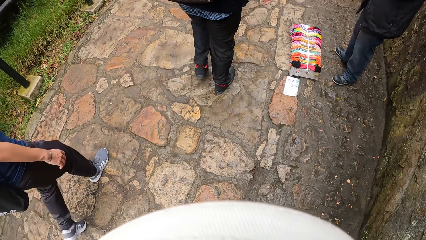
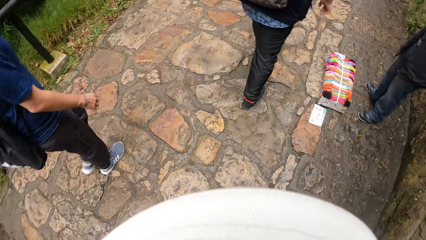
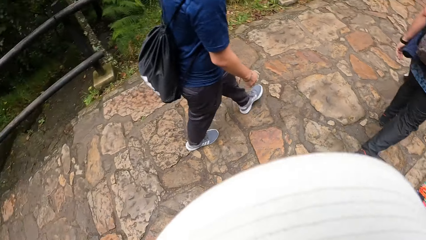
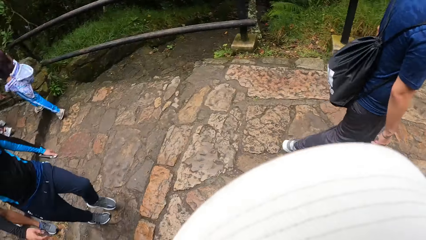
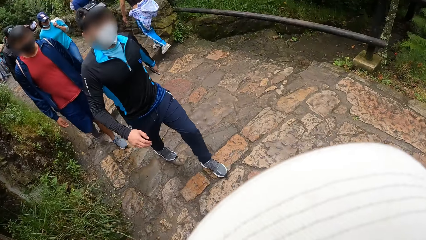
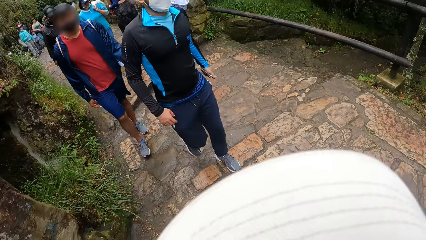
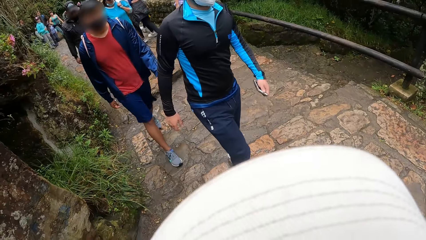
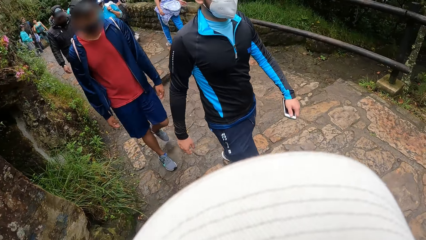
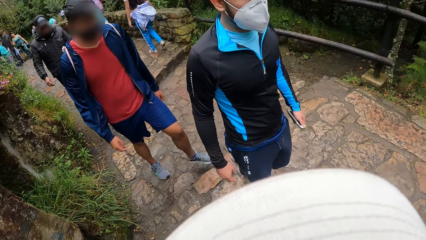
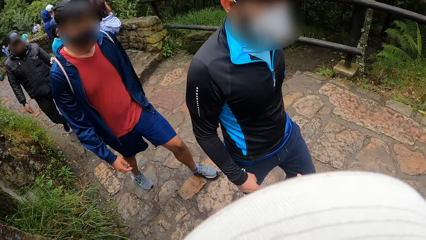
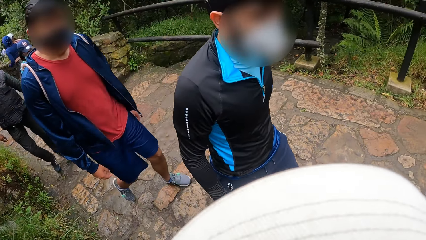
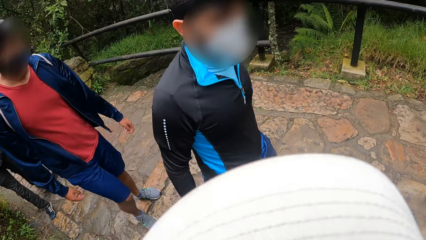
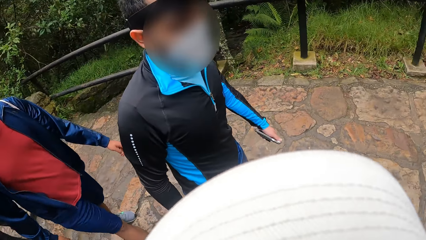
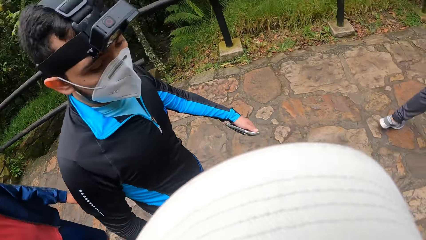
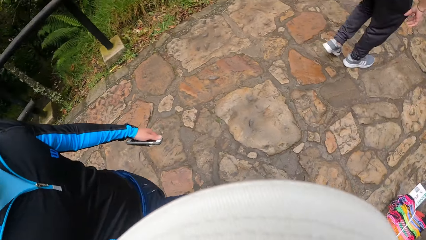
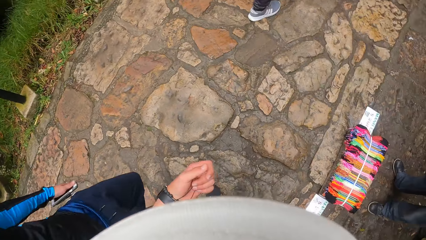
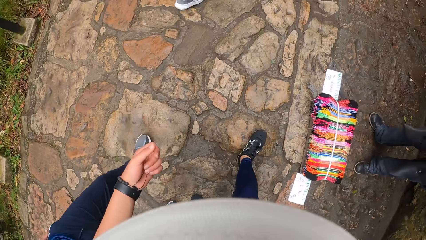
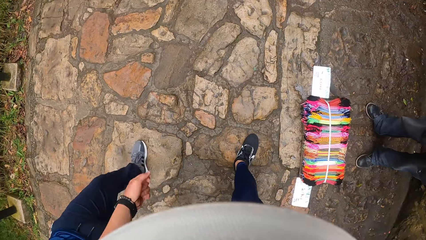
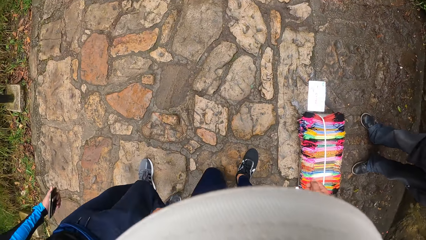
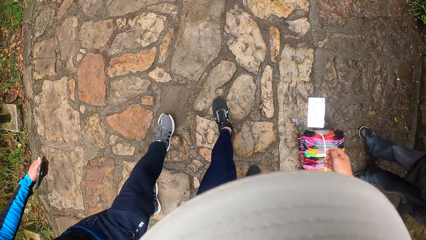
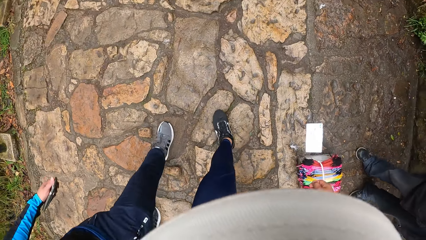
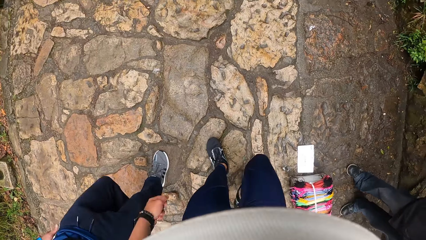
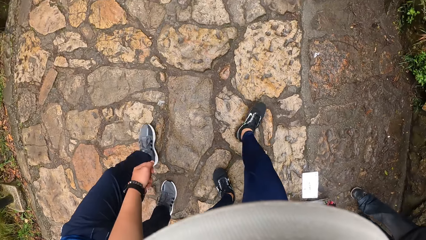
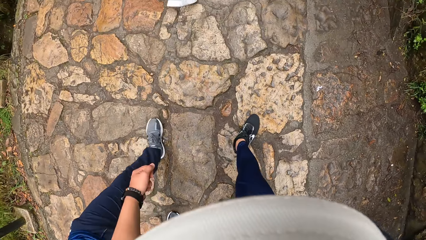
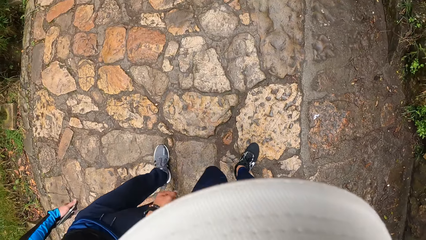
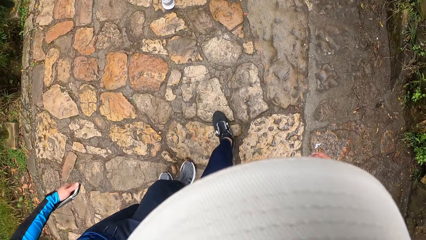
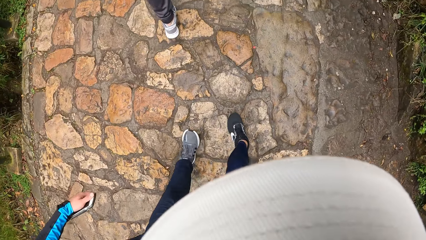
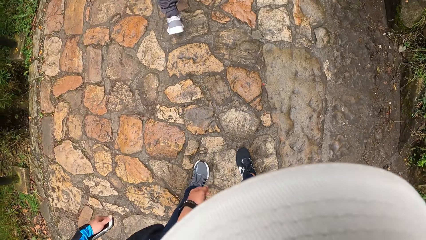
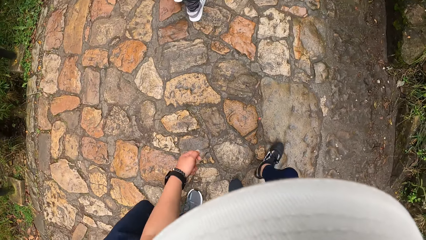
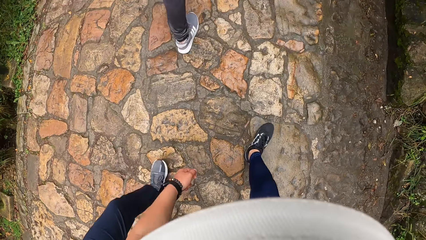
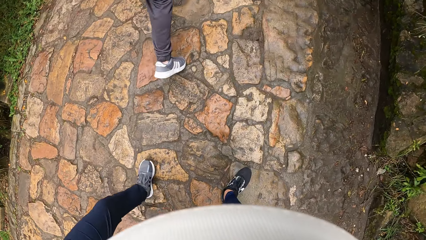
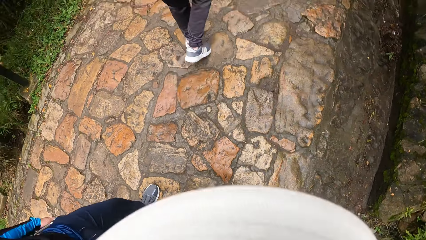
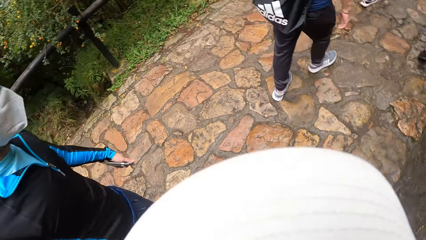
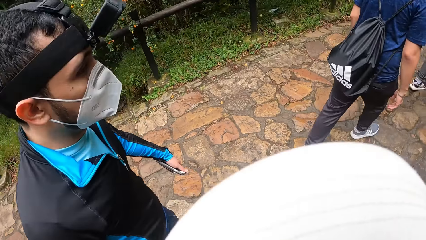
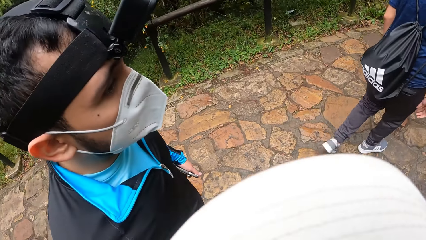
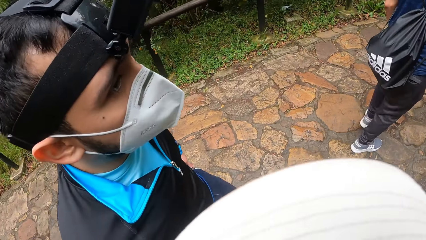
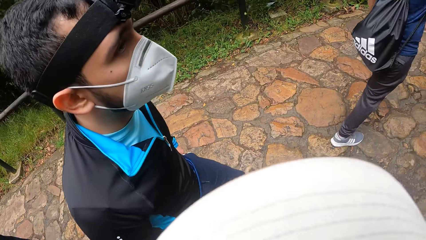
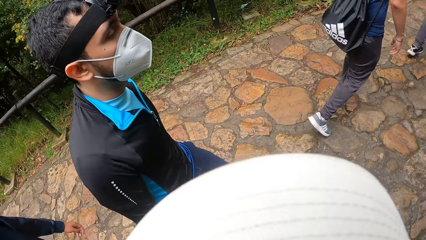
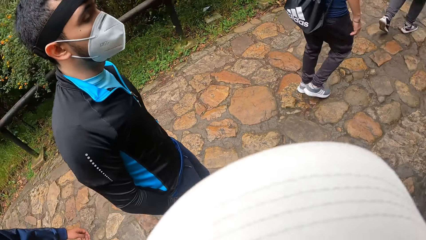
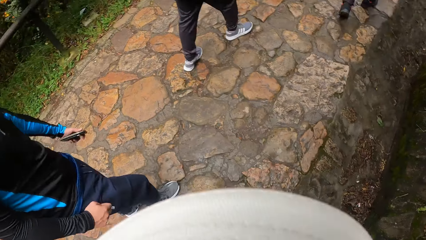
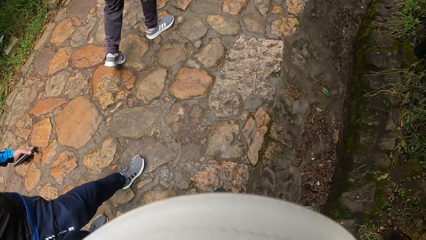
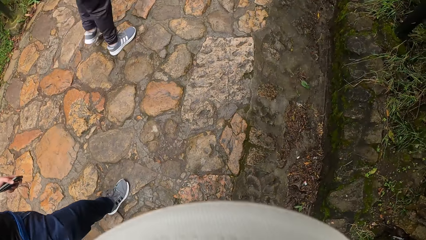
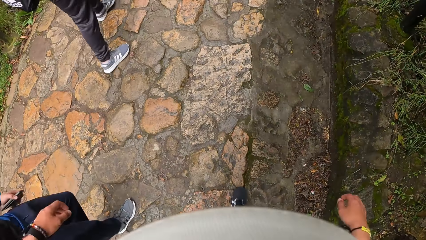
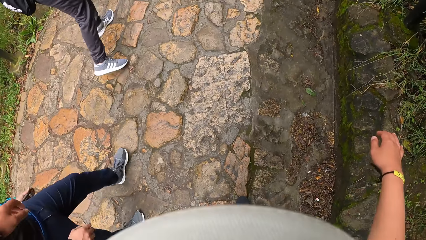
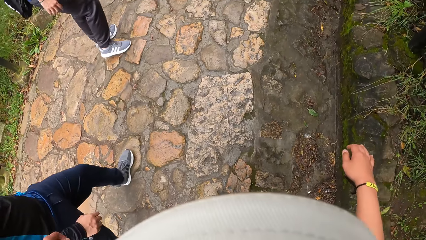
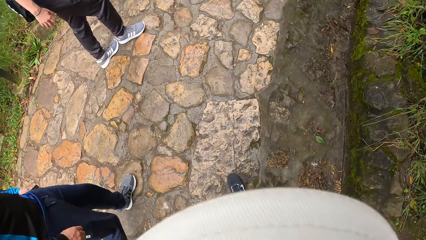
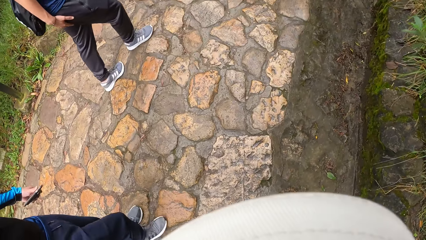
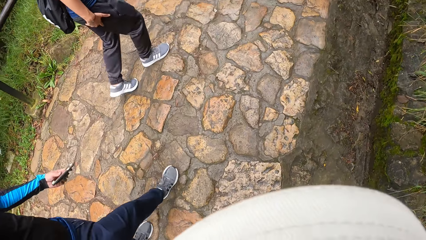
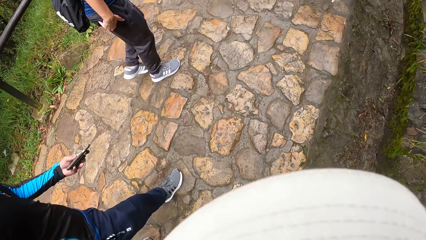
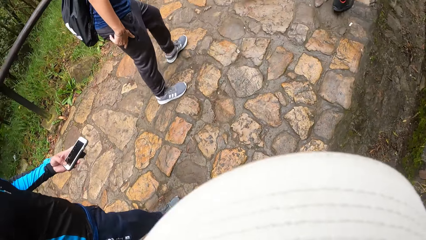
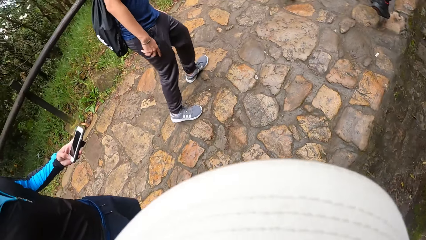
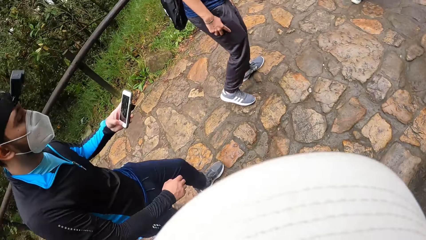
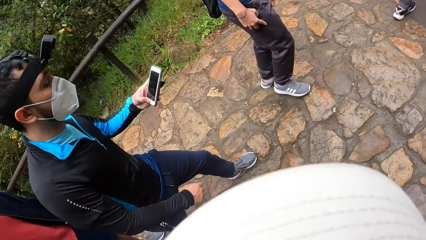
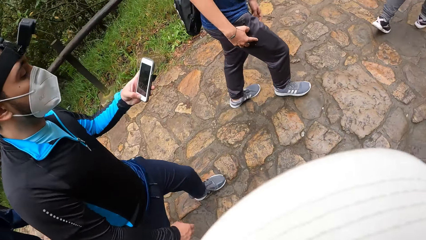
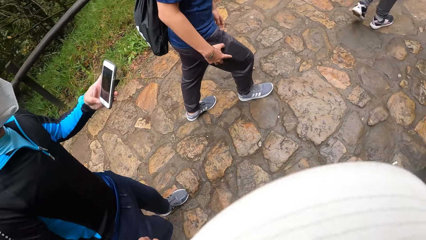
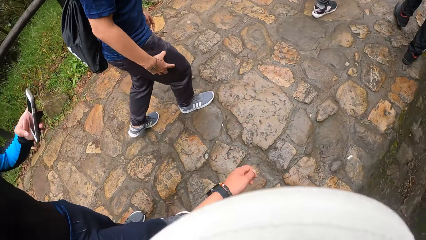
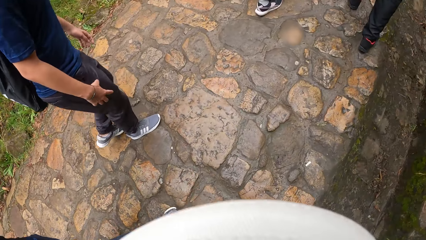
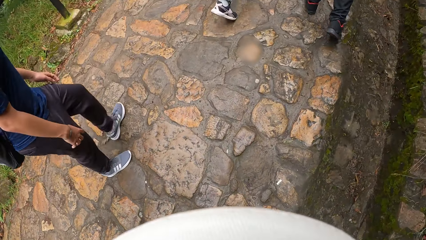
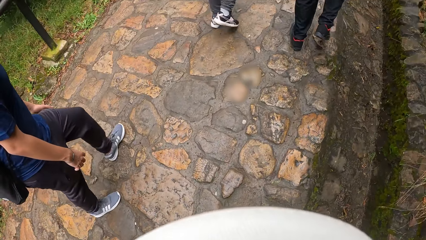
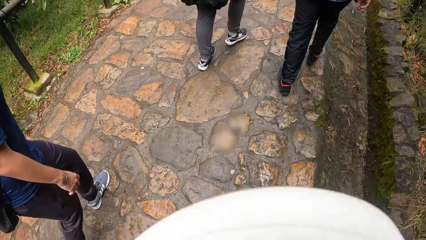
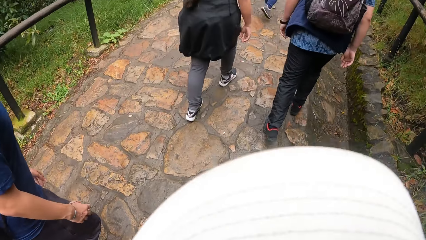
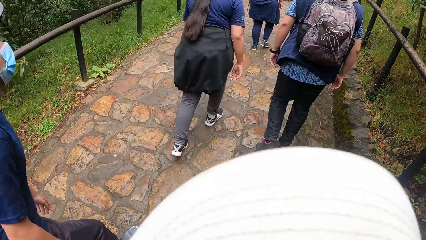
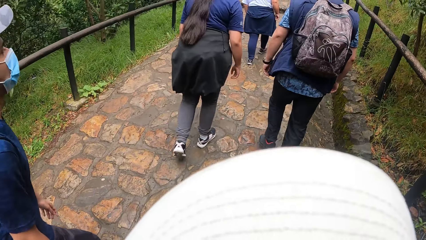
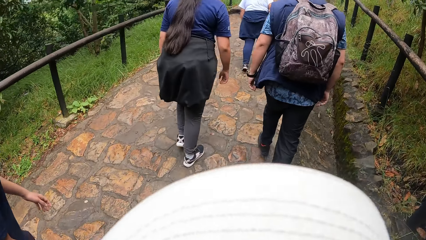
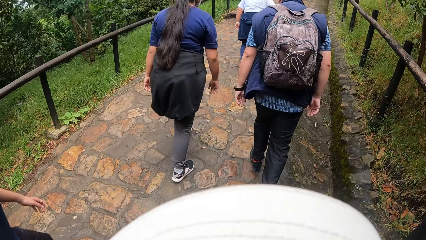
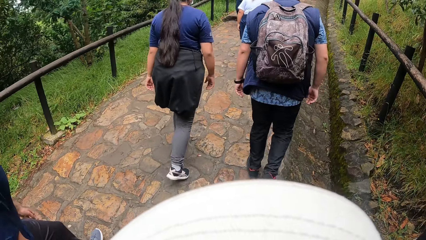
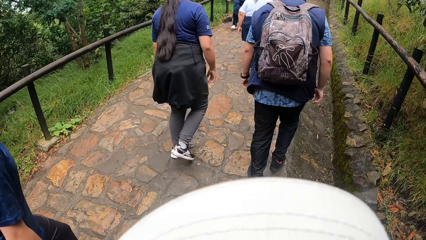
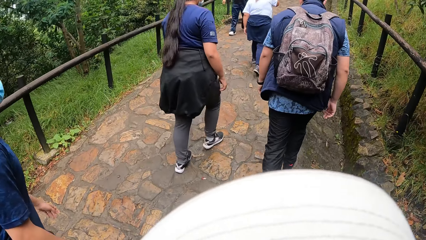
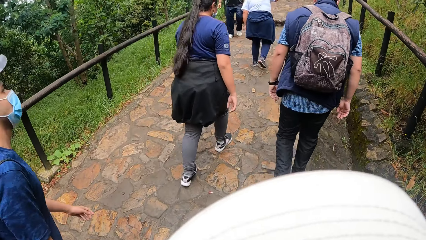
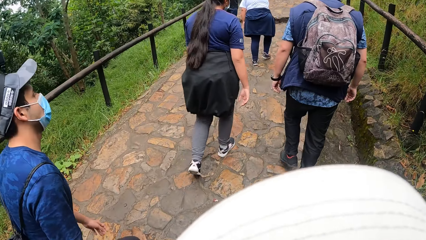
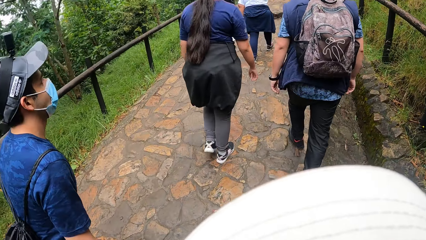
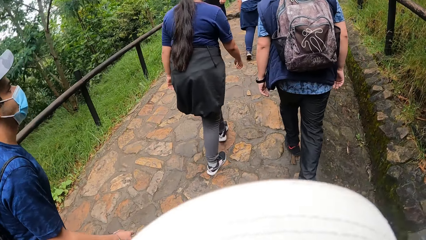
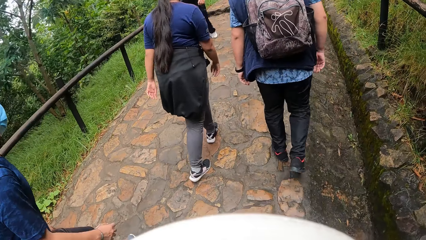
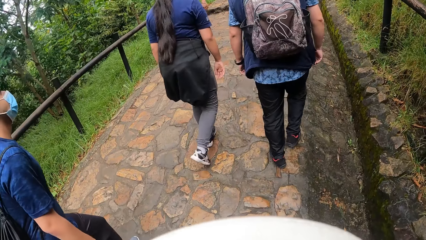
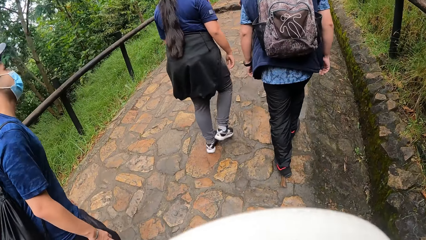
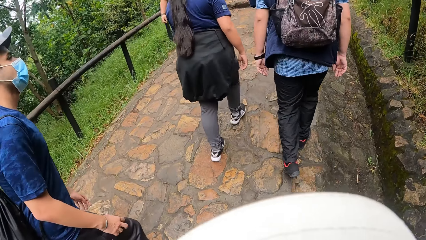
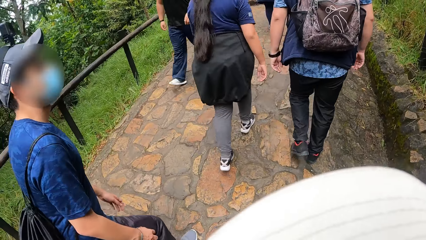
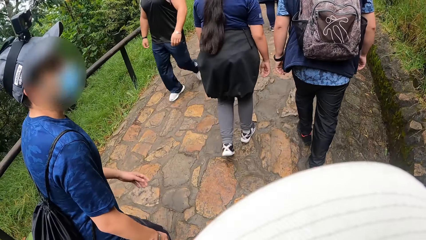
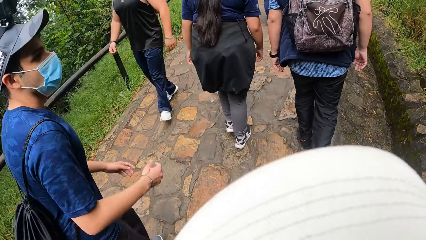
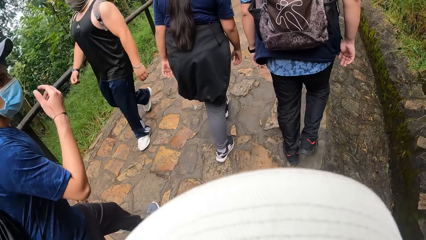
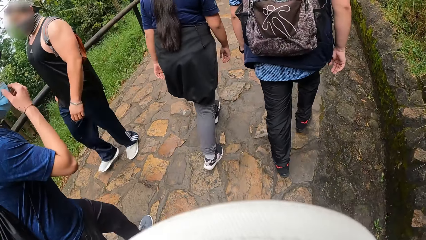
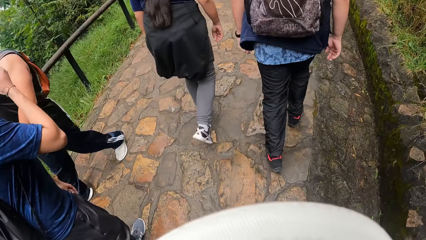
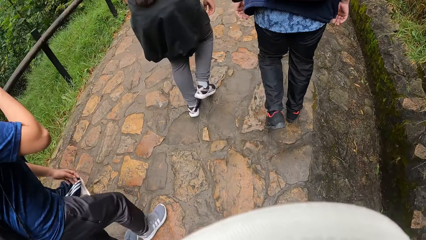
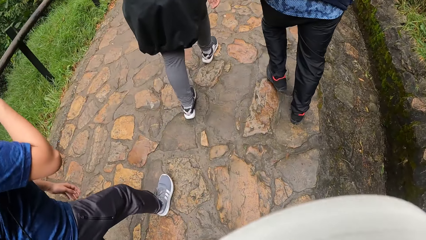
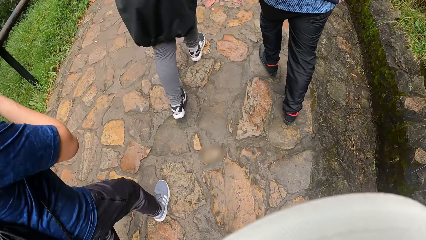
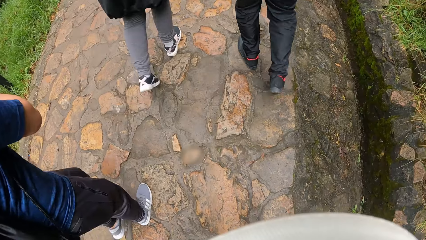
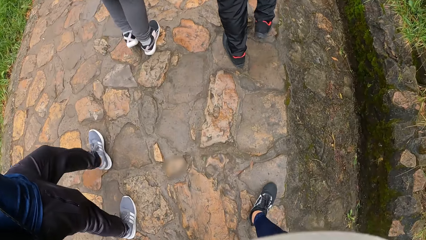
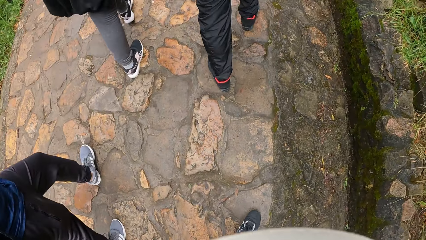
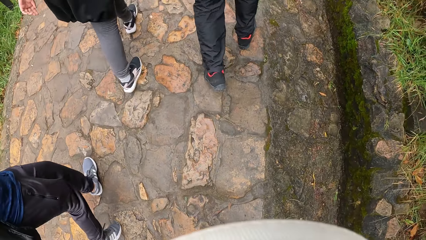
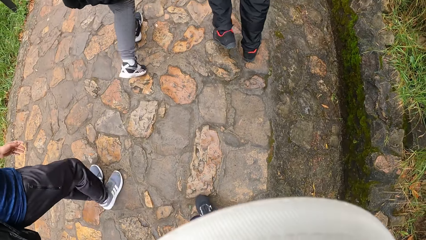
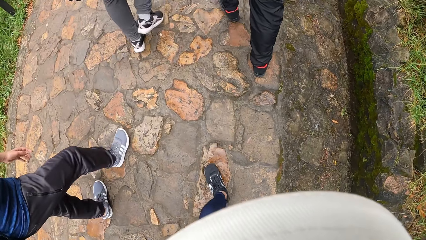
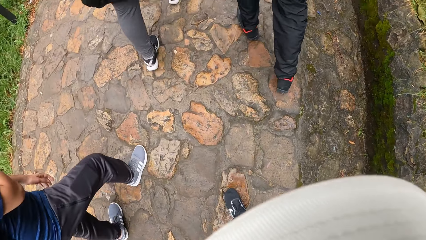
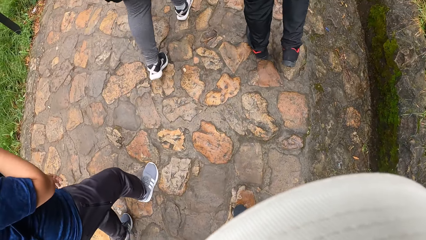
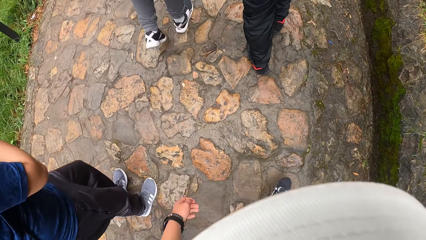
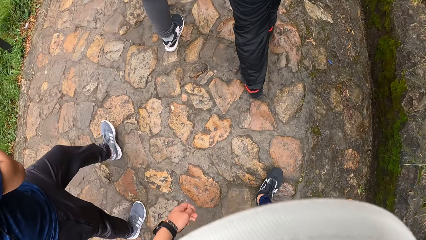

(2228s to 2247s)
The camera wearer stands by the pathway. They look around. A man walks towards the camera wearer along the pathway. The camera wearer converses with the man along the pathway. They walk with the man along the pathway. The man walks around the park. The camera wearer communicates to the man. The man operates a phone in his left hand.
